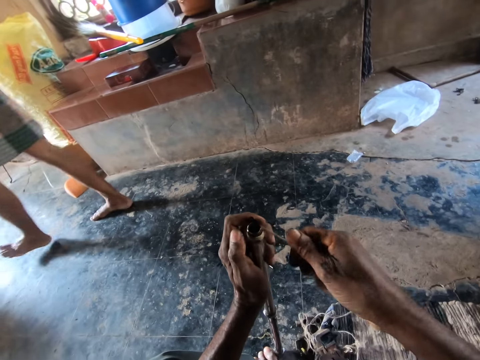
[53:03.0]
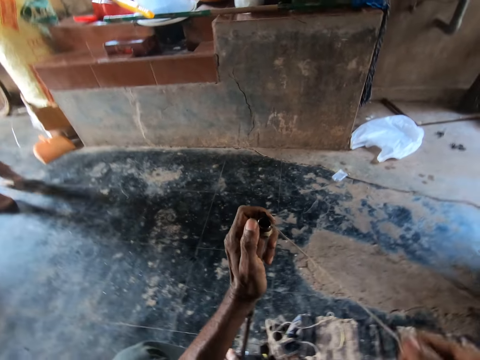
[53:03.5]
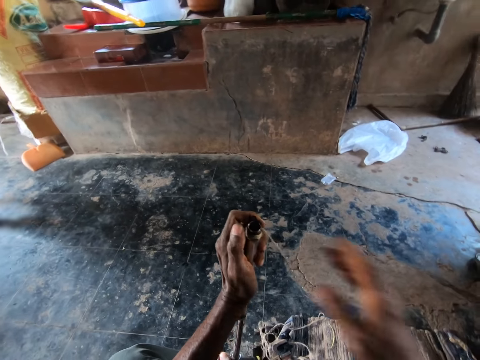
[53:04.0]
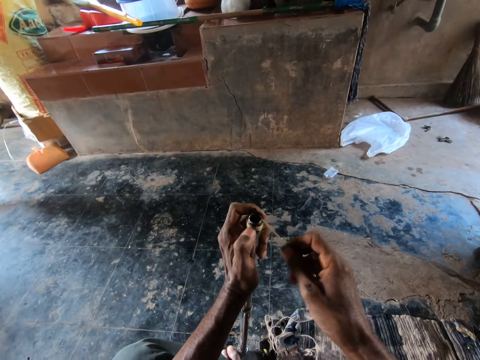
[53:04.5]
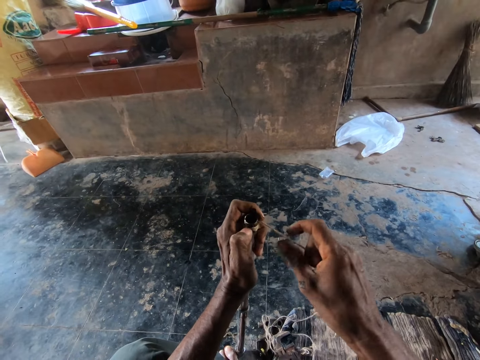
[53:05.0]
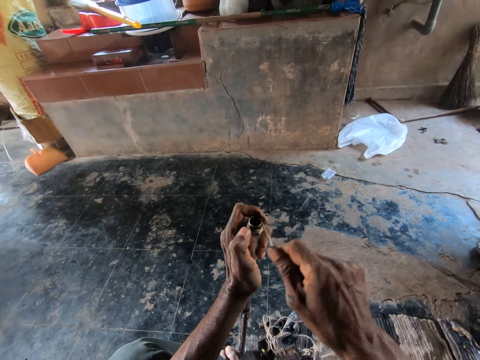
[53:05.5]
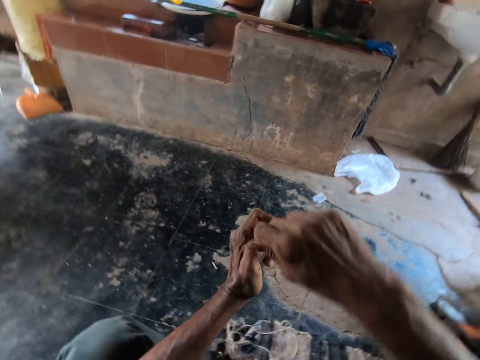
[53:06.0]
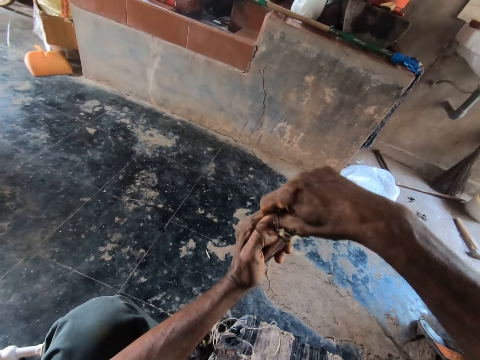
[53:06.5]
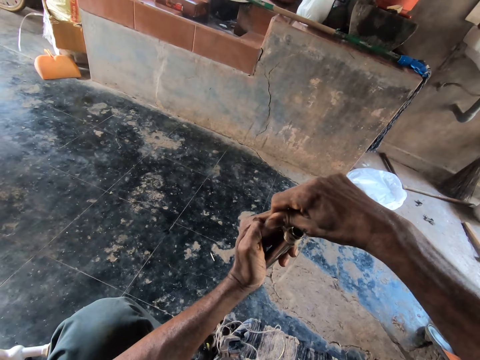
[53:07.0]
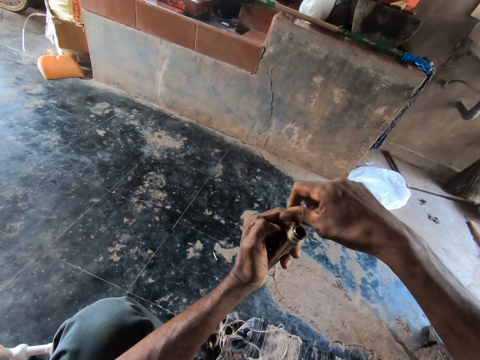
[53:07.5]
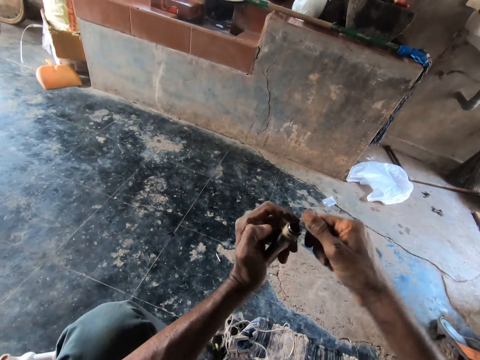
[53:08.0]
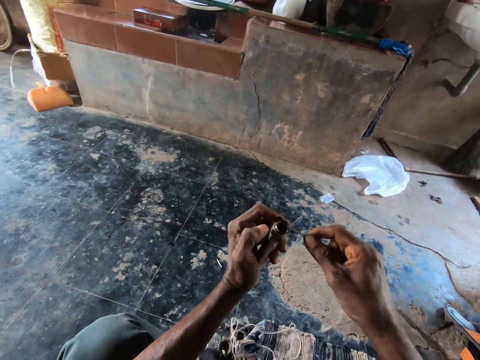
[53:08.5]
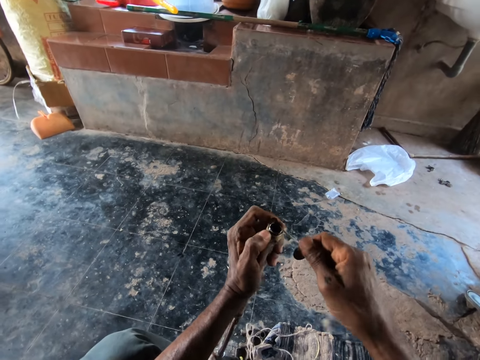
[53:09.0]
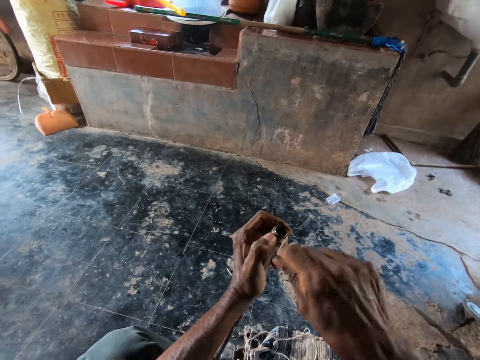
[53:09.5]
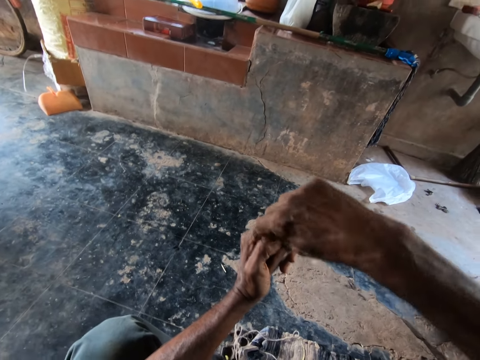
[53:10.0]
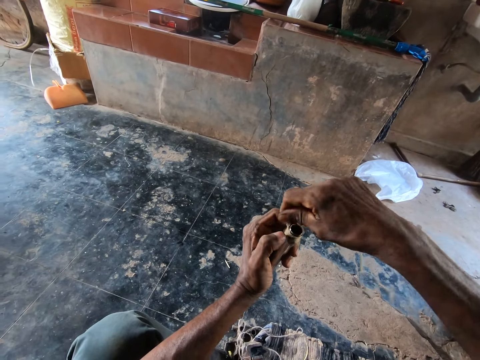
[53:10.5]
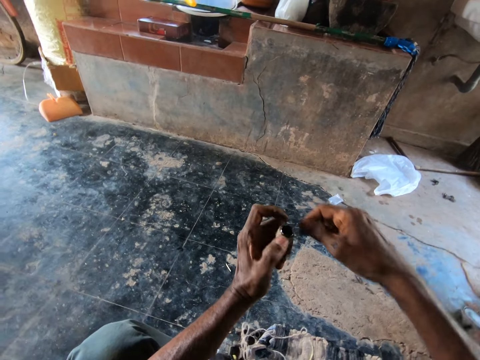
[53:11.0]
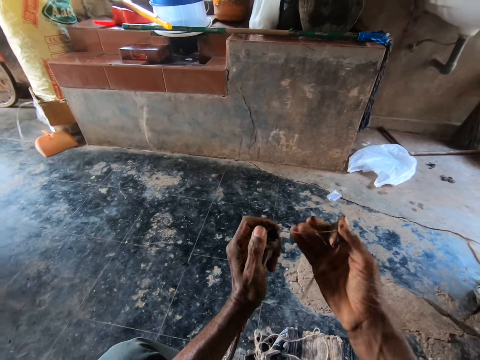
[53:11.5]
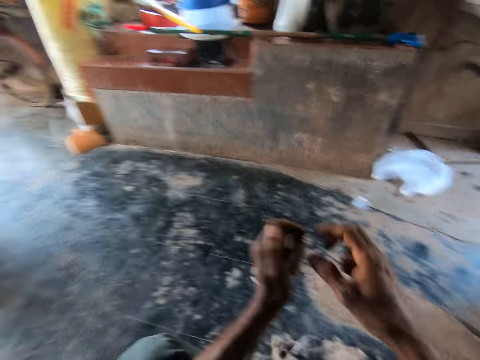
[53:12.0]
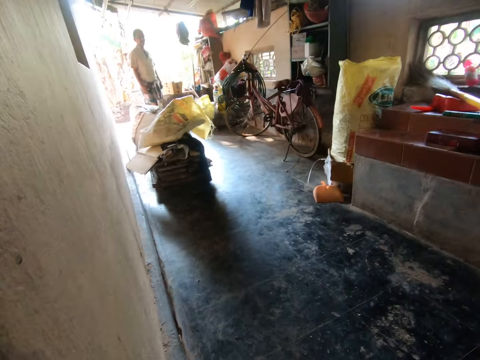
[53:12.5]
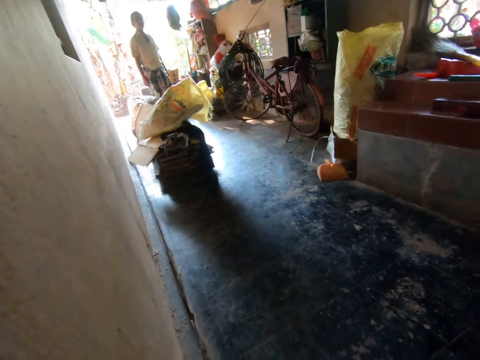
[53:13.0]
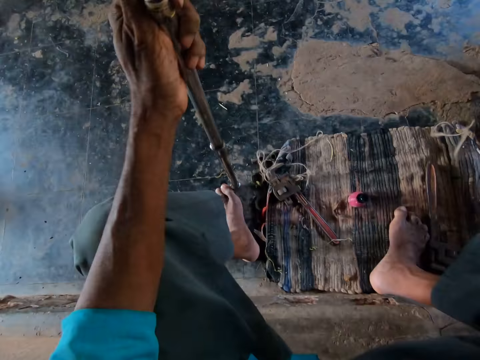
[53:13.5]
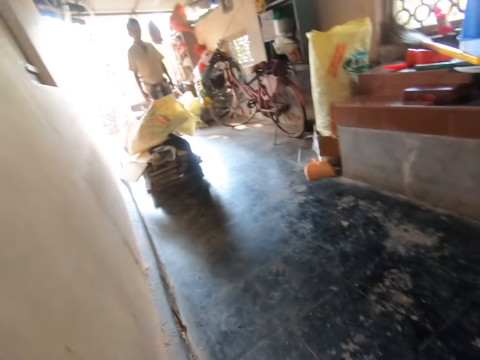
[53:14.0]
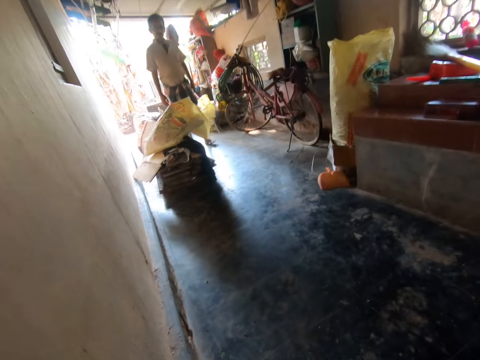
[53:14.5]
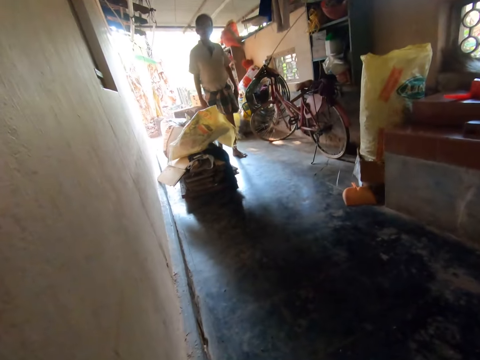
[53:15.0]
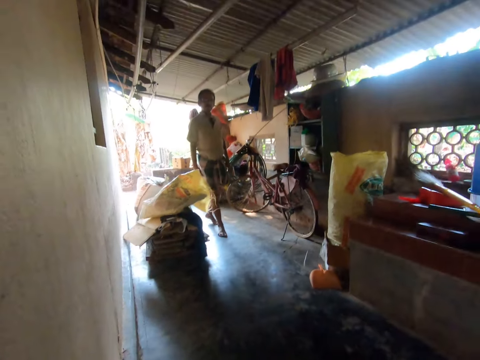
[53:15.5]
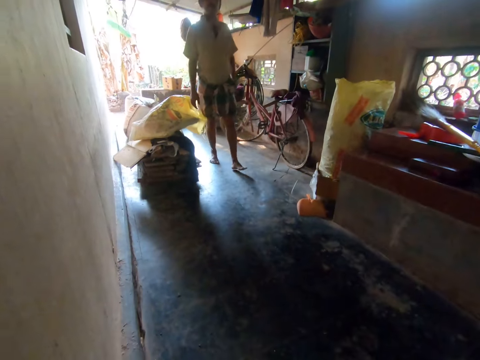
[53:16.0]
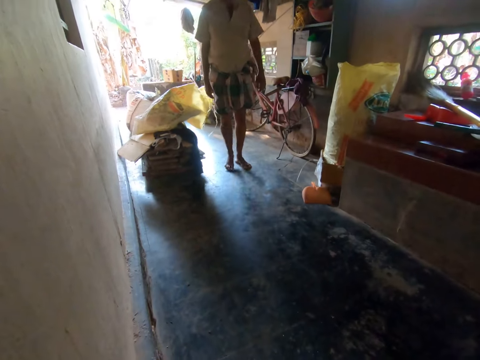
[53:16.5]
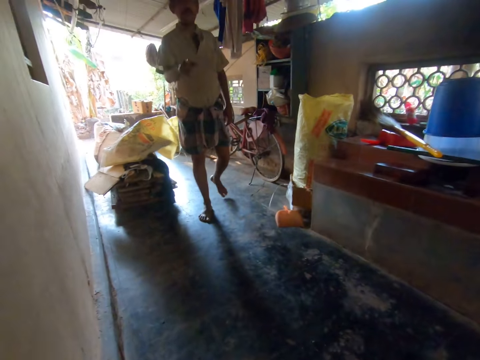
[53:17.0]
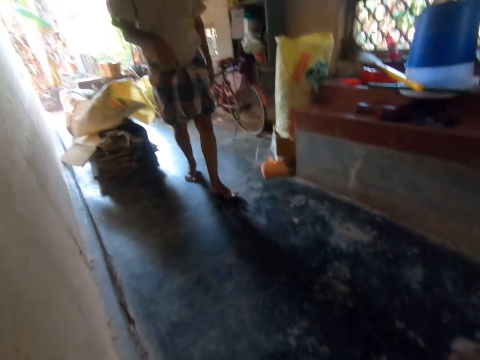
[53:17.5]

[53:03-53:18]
The camera wearer attaches the thread on the pipe. They look around. A man walks towards the camera wearer. The camera wearer talks with the man. The man walks on the veranda.

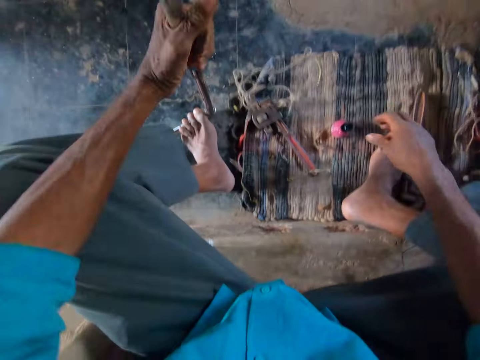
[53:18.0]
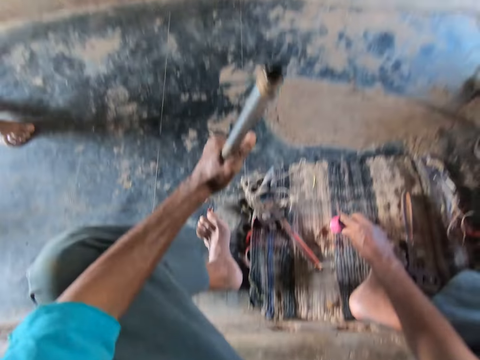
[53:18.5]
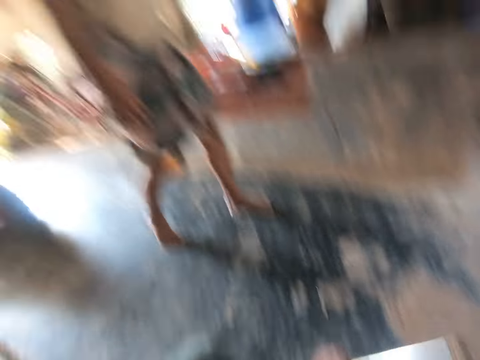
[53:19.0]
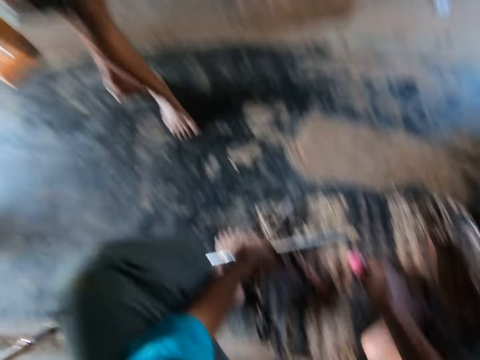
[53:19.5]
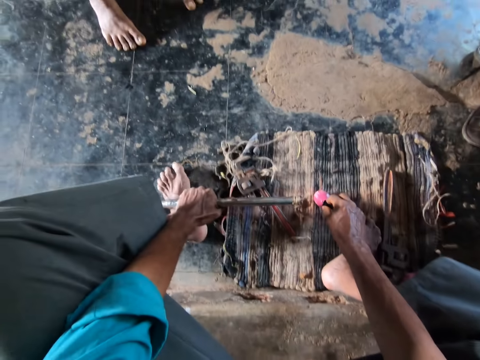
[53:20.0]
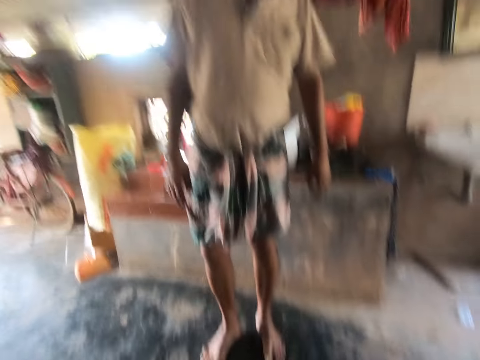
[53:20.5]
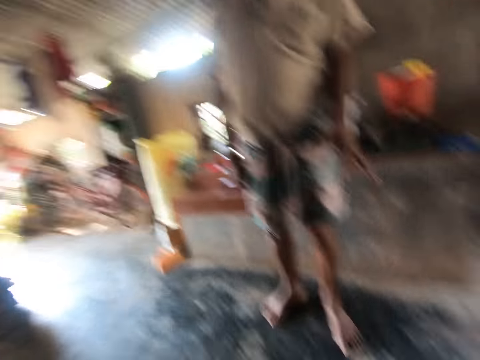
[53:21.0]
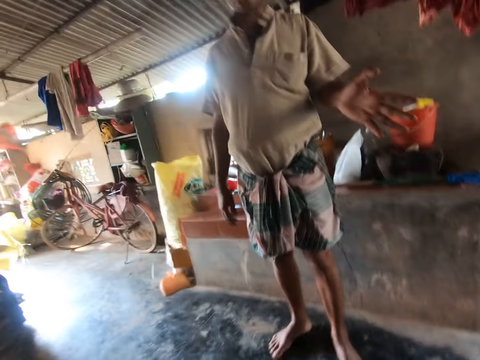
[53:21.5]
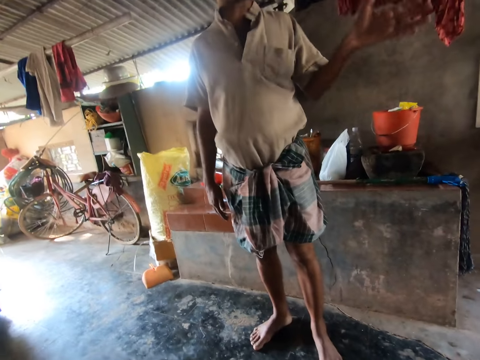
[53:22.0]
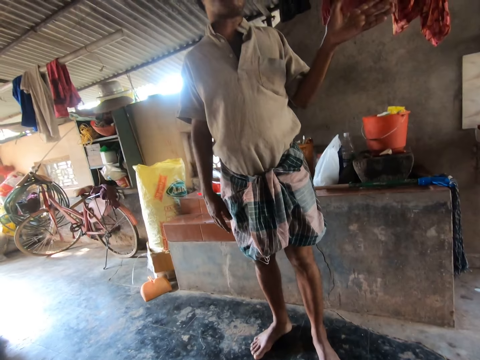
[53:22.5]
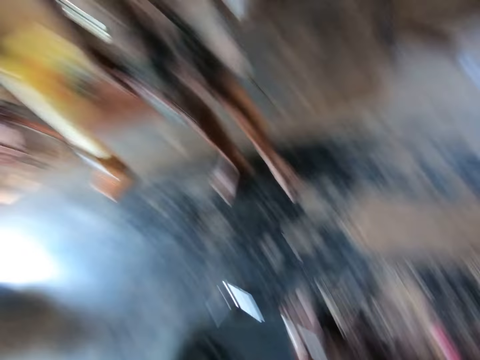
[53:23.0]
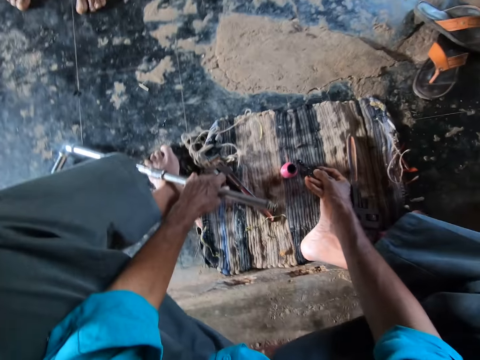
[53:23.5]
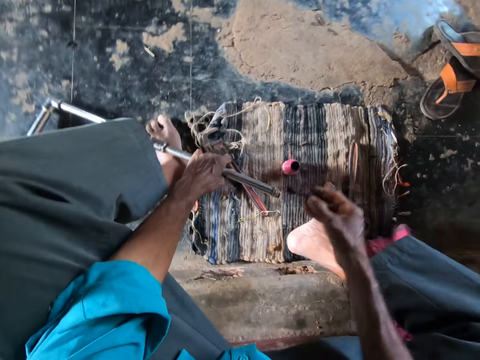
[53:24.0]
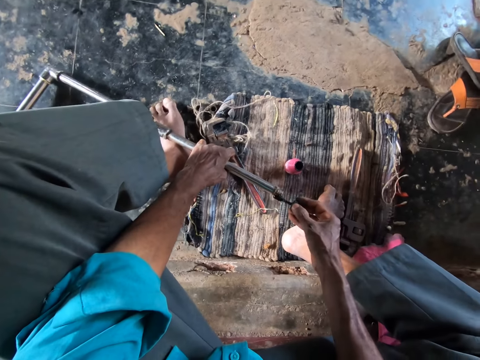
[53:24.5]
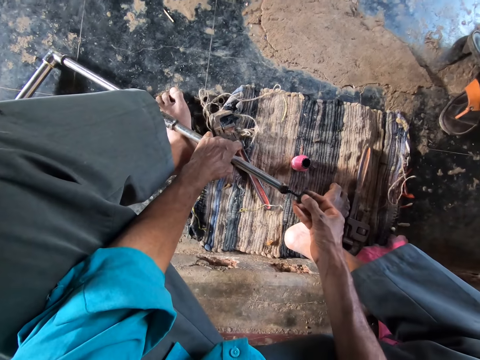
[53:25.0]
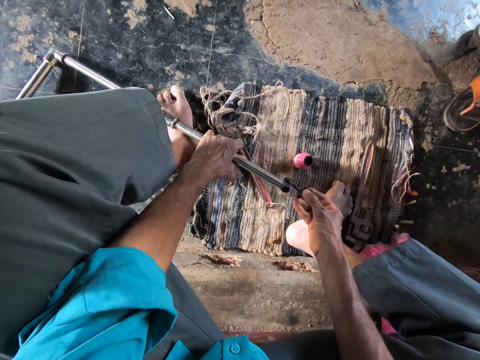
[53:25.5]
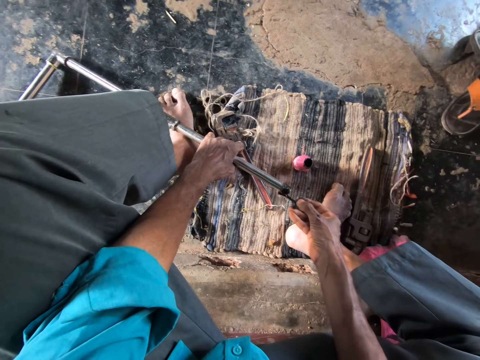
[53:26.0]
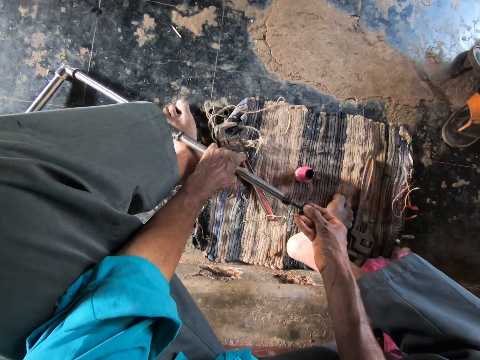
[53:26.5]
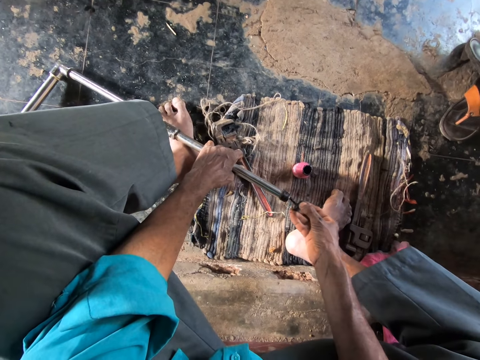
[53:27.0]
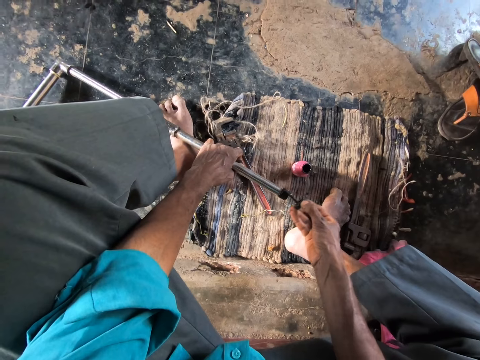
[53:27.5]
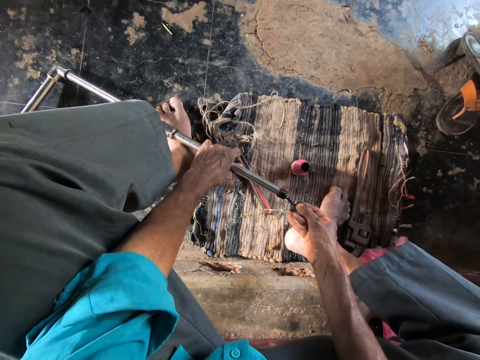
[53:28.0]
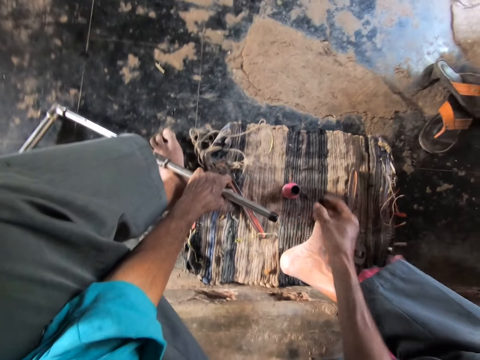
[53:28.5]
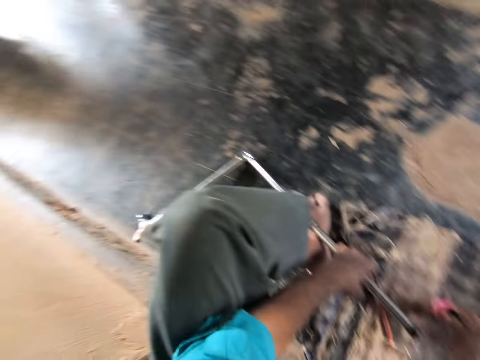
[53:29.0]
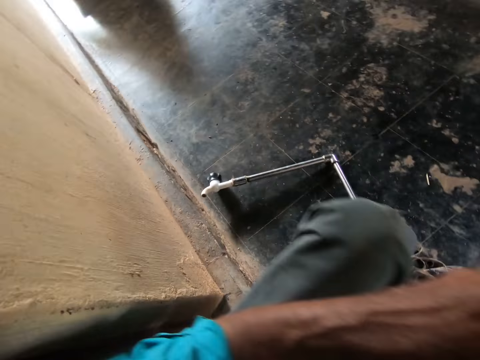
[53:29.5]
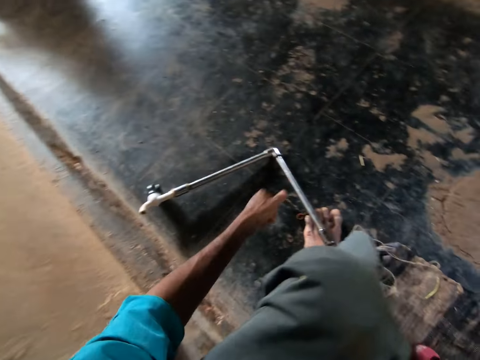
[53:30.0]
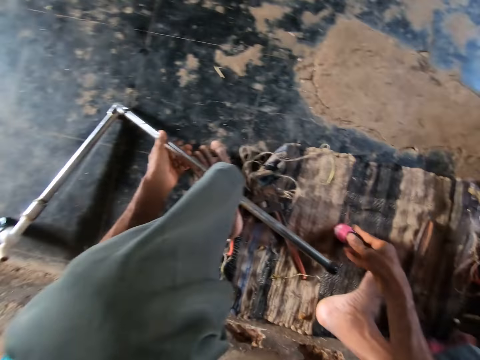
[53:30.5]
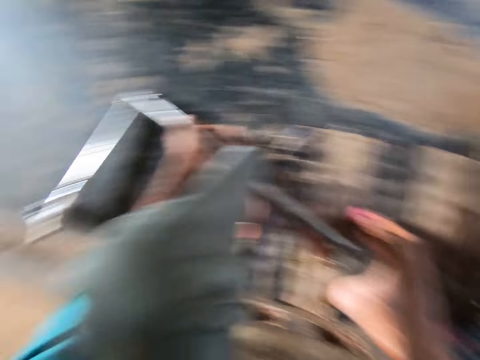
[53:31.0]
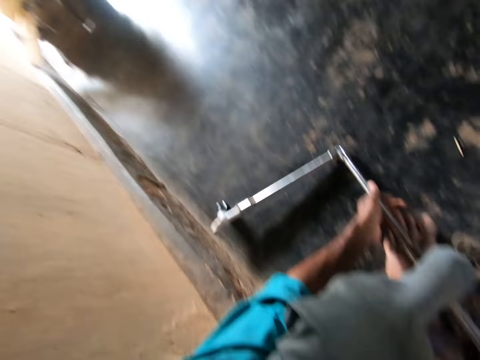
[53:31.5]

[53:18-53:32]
The camera wearer grabs the gum container with his right hand. He looks around and talks with a man. He grabs the applicator brush from the gum container with his right hand. He applies the gum round the pipe tip with the applicator brush in his right hand. He covers the gum container with the applicator brush in his right hand. He looks around and talks with the man. He grabs the pipe from the floor with his left hand. He holds the pipe.
